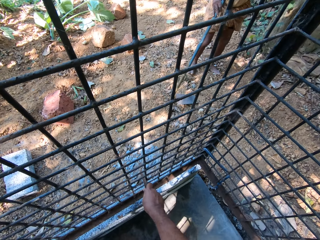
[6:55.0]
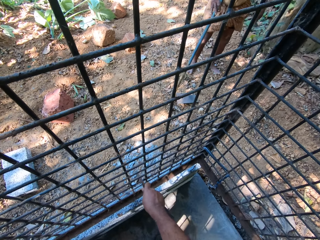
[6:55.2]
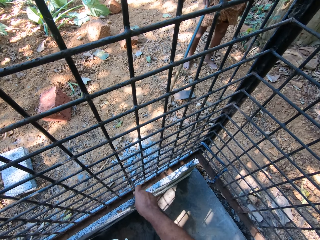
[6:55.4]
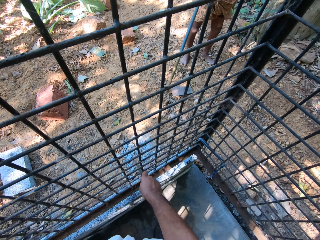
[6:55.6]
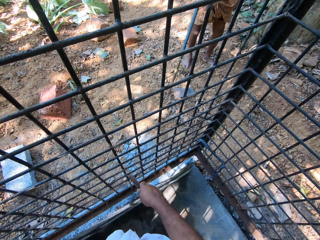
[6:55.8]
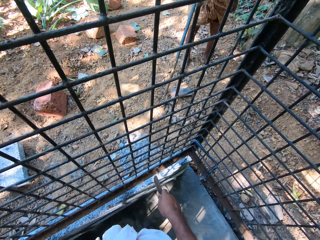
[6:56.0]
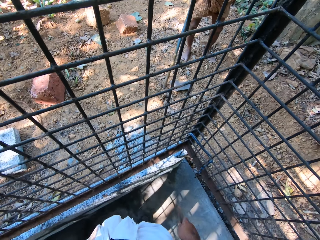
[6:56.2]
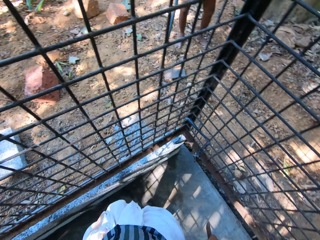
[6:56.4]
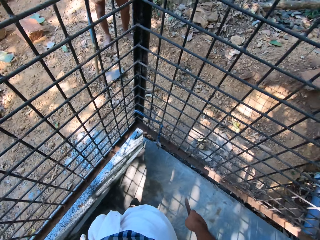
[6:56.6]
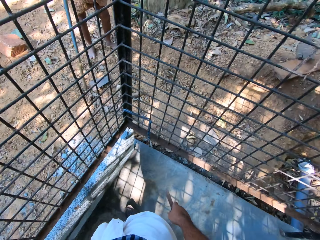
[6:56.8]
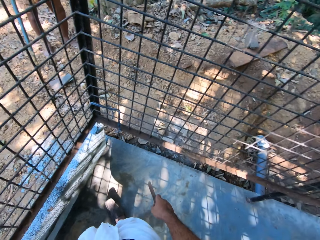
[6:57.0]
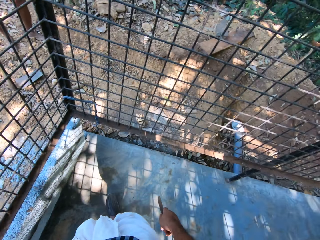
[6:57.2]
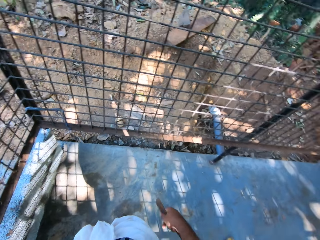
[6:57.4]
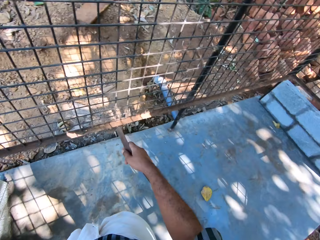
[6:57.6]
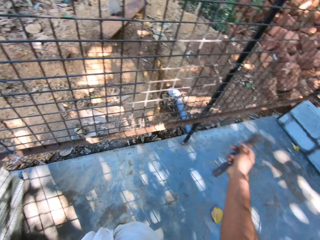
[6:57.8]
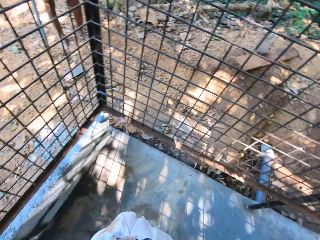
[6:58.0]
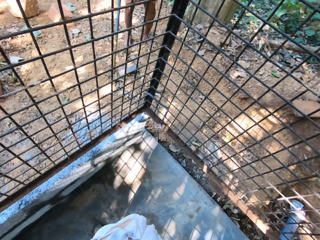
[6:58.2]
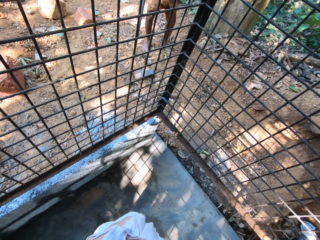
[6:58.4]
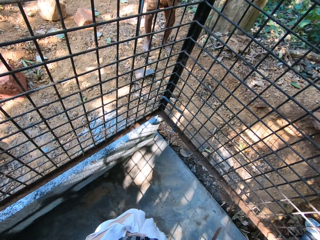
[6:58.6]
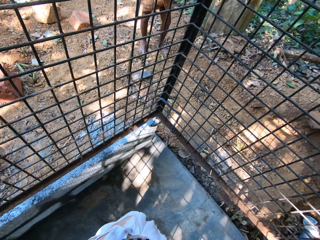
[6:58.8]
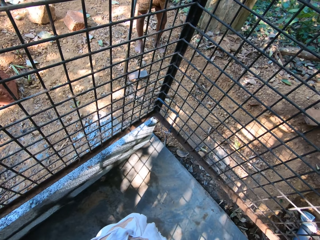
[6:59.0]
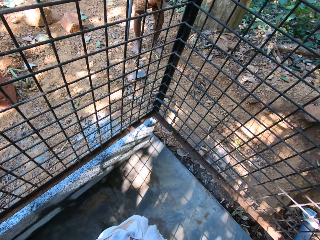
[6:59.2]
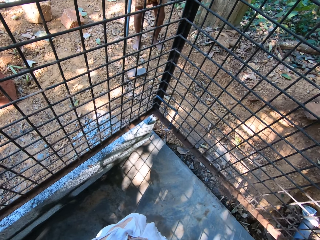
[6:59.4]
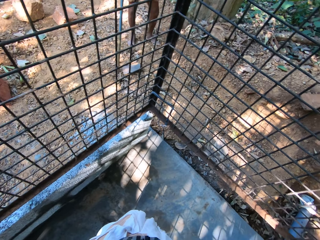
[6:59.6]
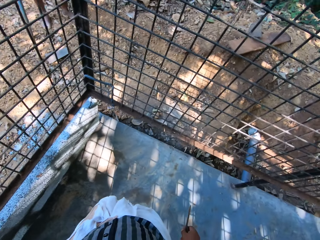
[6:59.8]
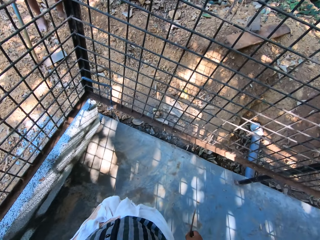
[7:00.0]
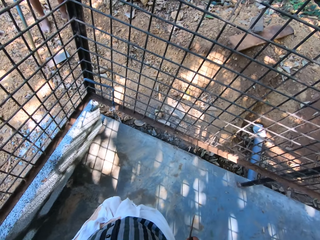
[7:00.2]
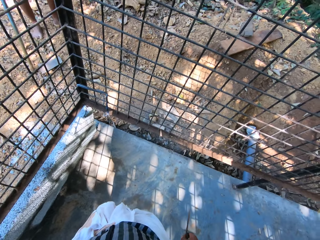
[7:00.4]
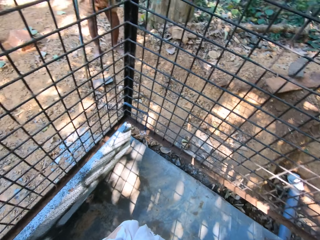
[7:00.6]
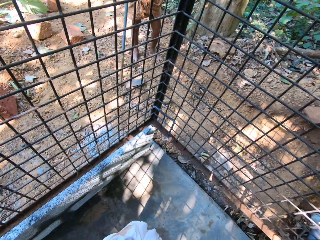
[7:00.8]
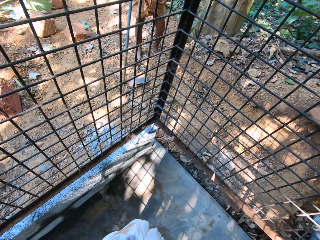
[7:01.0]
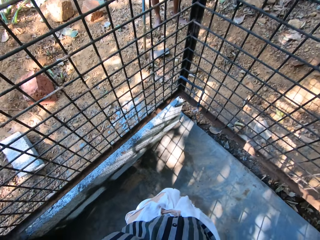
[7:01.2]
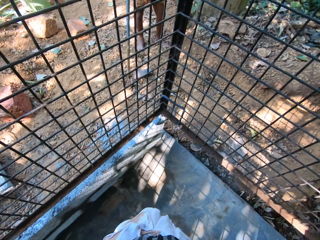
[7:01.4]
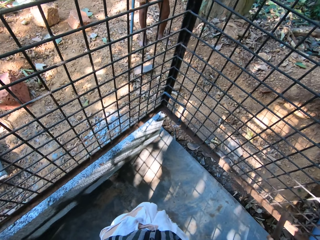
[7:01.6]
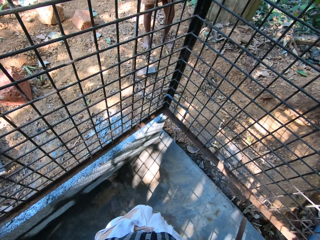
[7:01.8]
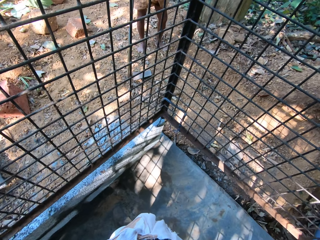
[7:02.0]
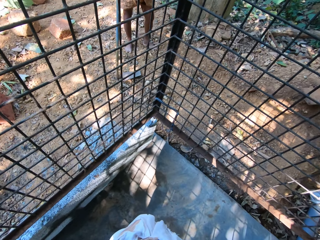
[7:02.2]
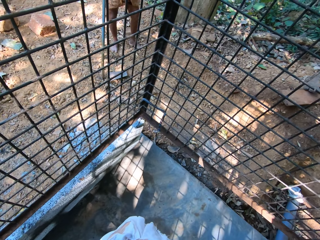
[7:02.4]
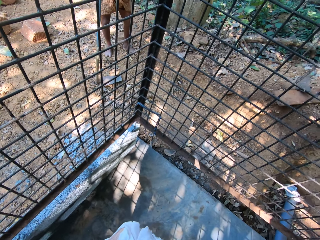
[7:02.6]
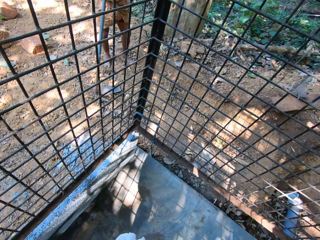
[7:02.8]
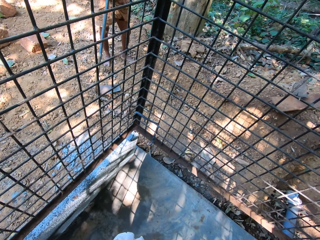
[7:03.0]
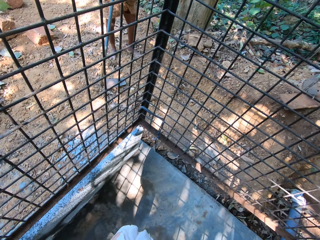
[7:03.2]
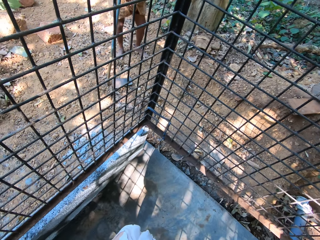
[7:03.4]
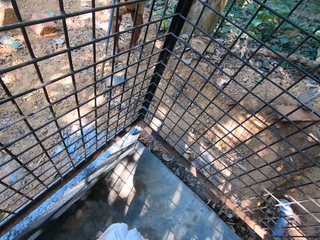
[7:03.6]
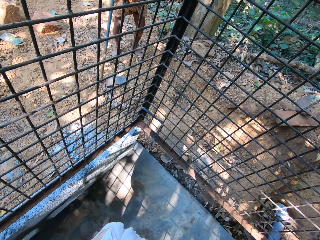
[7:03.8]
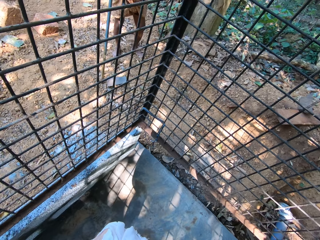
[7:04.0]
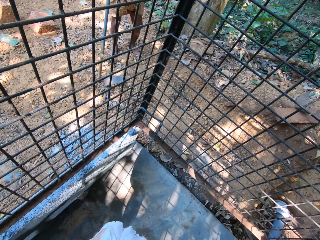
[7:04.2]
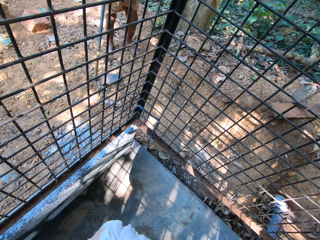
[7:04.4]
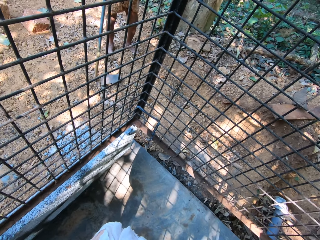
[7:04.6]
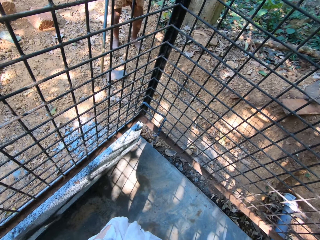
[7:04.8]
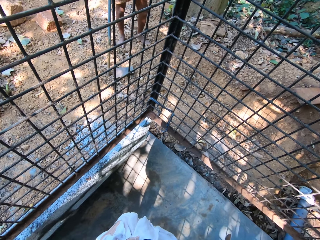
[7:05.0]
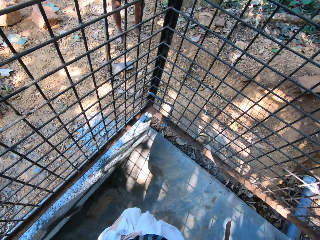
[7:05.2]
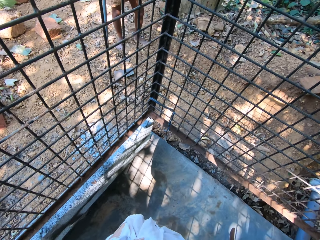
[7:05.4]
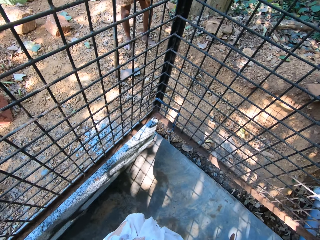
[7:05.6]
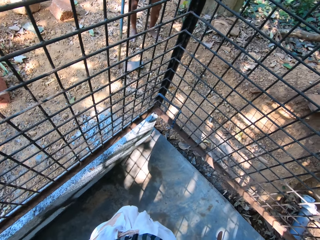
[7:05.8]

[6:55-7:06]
The camera wearer stops scrubbing. They interact with the man. They talk. The man talks. The camera wearer talks. The man talks.

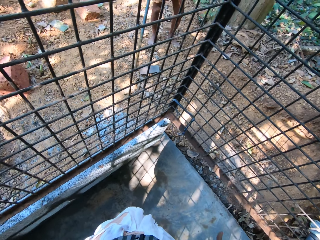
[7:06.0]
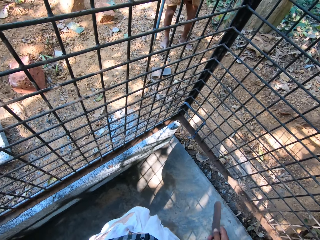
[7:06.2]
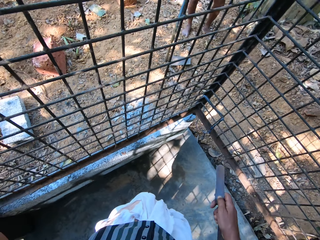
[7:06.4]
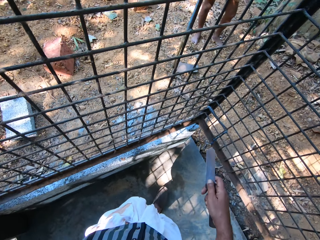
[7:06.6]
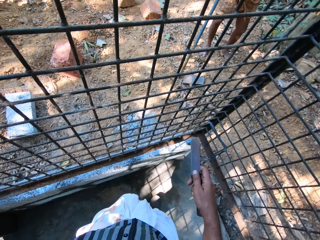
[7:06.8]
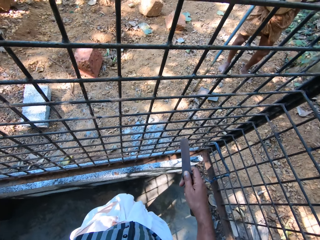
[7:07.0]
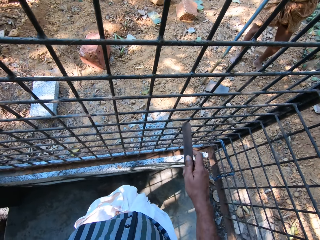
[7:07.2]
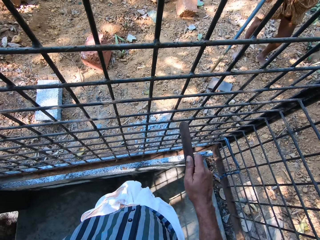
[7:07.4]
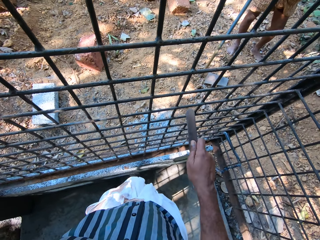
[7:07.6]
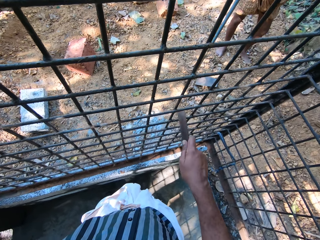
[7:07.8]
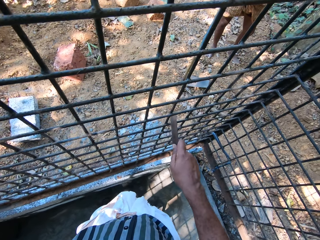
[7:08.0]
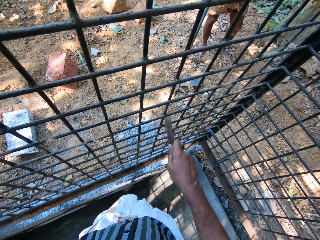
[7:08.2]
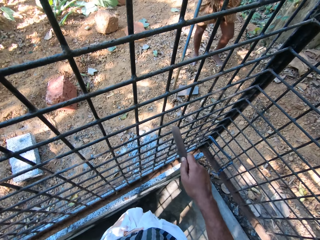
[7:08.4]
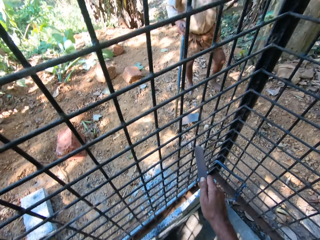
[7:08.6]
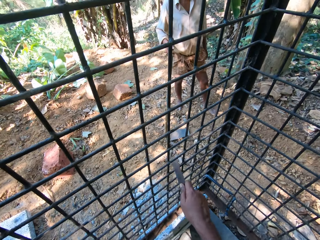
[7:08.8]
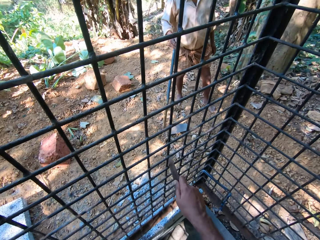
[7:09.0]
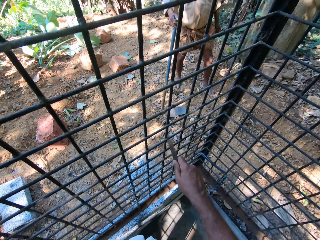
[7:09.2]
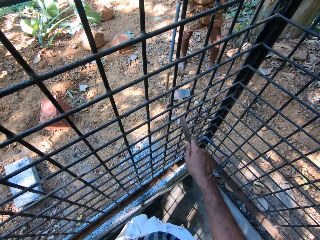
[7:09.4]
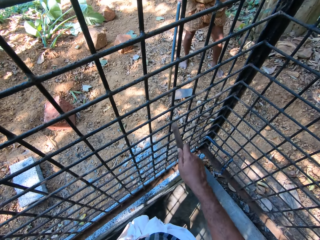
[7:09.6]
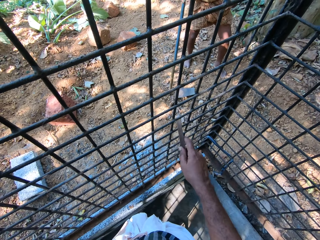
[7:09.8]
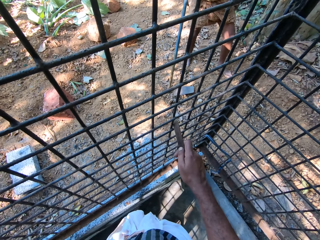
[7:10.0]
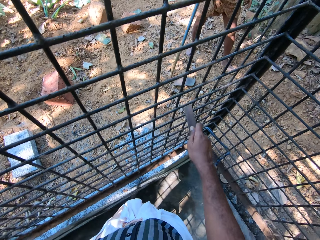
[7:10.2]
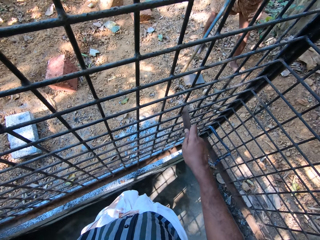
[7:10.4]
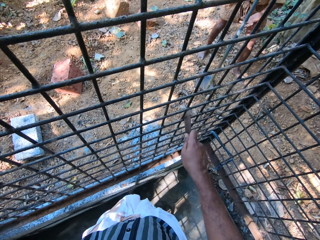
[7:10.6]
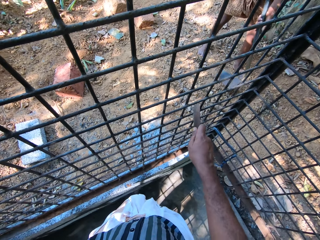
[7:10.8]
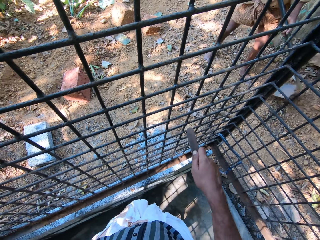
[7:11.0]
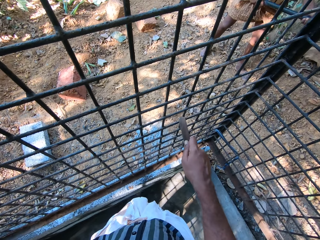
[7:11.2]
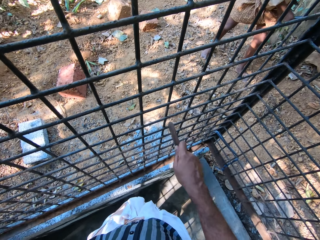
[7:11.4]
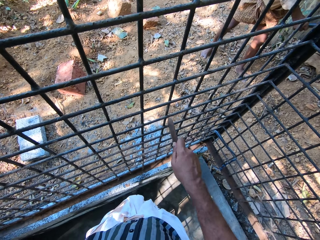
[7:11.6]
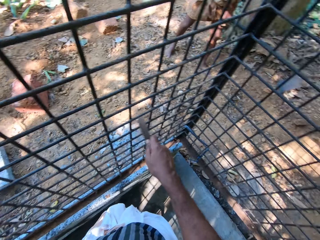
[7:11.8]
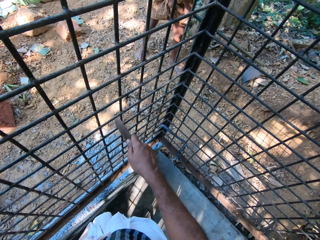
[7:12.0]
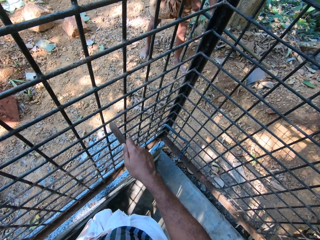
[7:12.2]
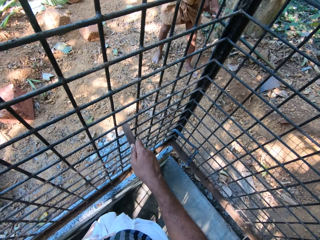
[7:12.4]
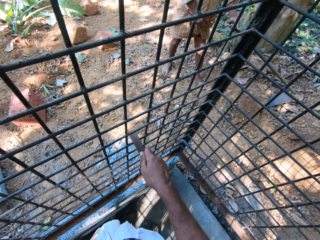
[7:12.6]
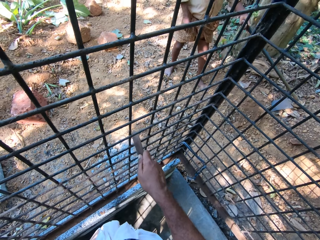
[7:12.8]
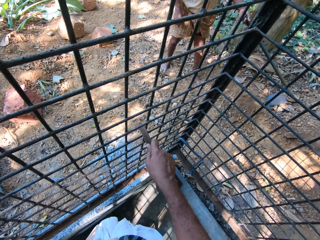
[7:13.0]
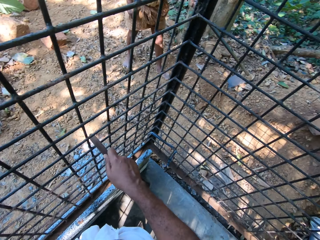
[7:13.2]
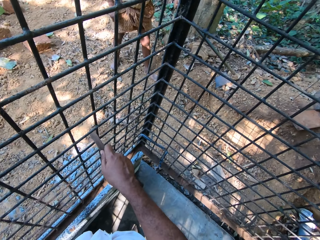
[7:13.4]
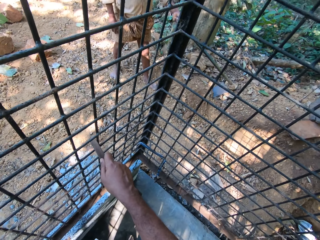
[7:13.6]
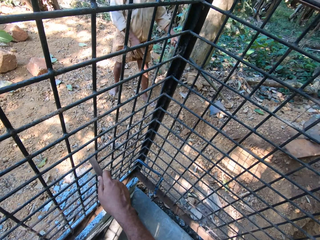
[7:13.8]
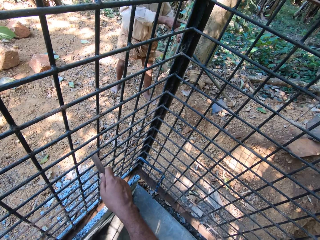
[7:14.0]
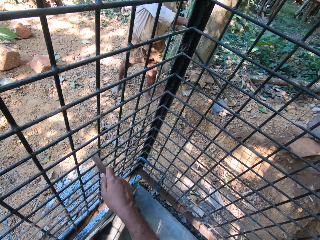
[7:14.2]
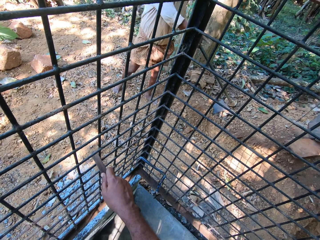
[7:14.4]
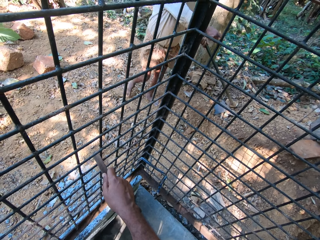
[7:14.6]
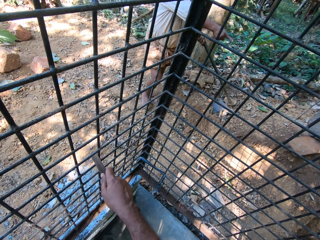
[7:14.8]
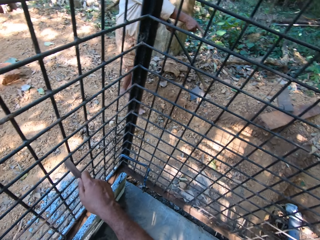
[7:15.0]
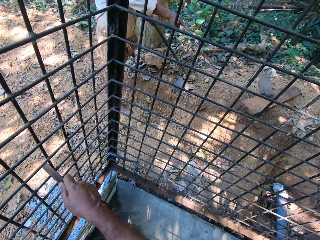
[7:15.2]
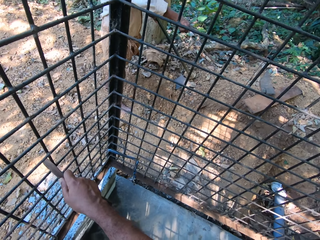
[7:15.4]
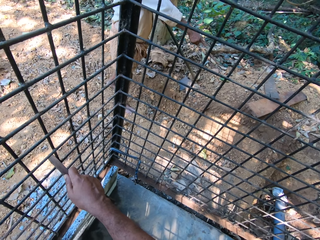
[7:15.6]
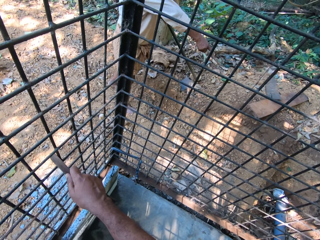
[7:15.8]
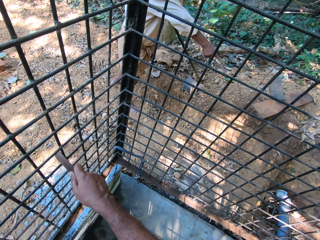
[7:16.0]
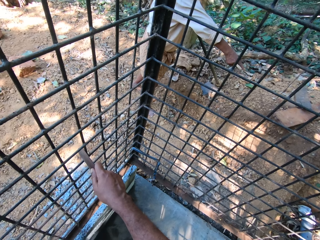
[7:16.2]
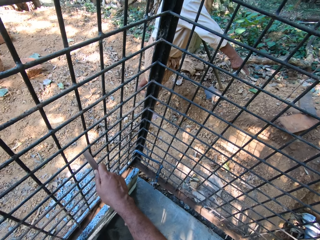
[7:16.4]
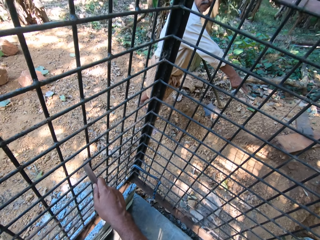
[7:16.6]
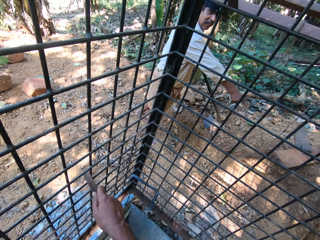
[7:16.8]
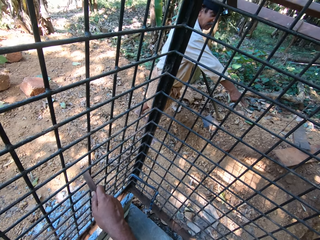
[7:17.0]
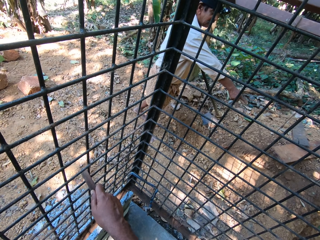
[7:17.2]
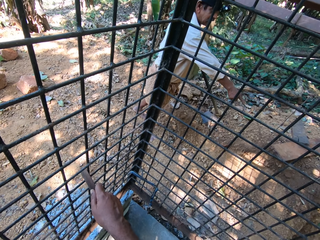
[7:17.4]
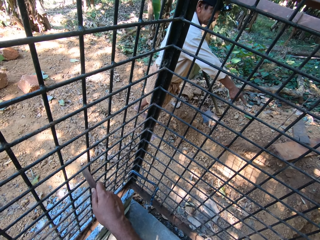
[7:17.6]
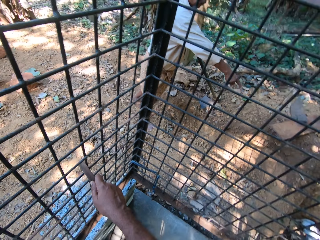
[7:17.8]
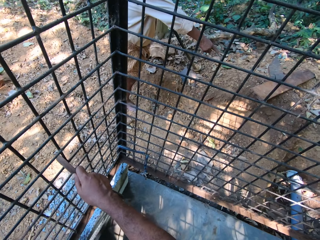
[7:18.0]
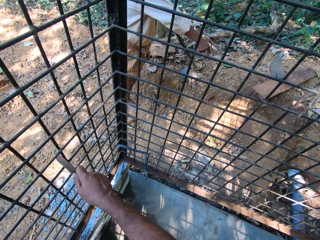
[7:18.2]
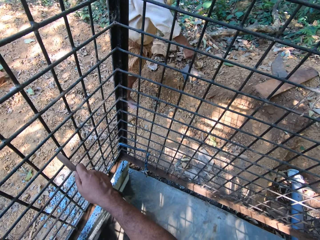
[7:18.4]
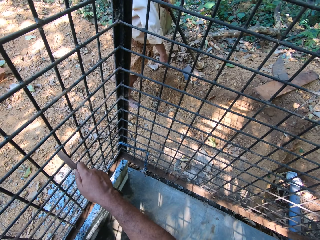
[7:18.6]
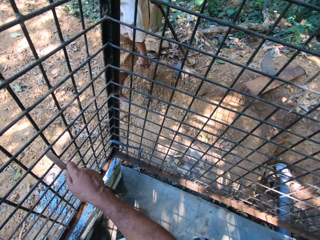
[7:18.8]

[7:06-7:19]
The camera wearer files the metal cage with the file in his right hand. The man lifts the hoe from the ground with his hands. The camera wearer stops scrubbing. The man drops the hoe on the ground with his hands. The man removes his right hand from the hoe in his left hand. The man talks. The camera wearer interacts with the man.
